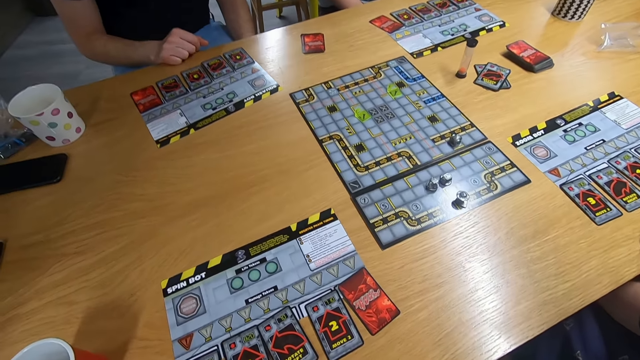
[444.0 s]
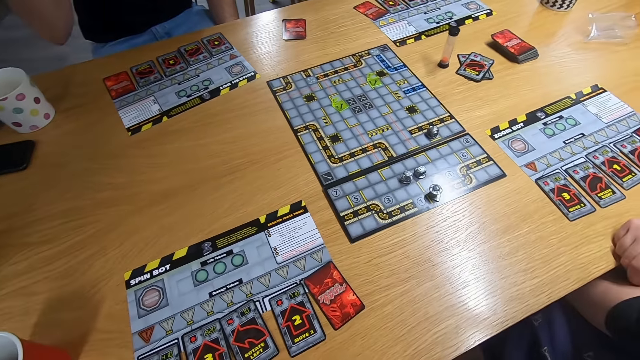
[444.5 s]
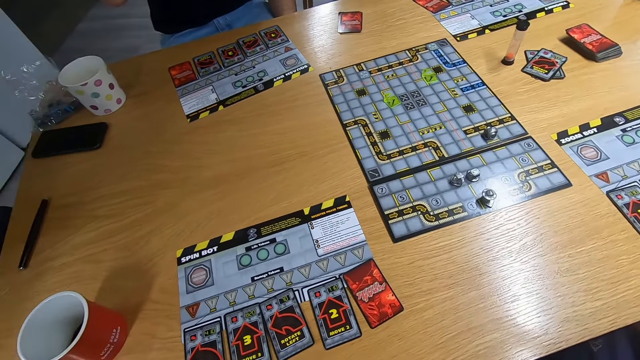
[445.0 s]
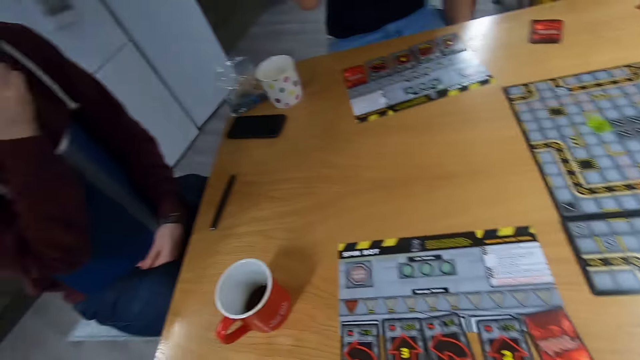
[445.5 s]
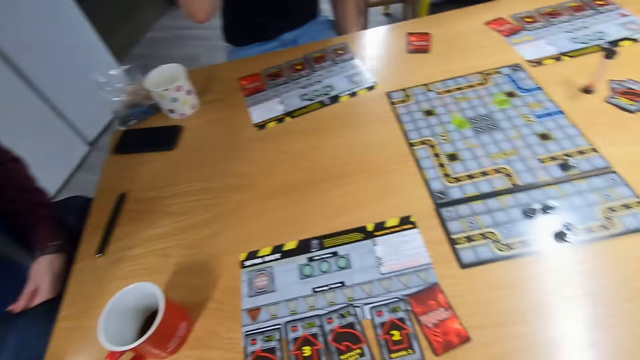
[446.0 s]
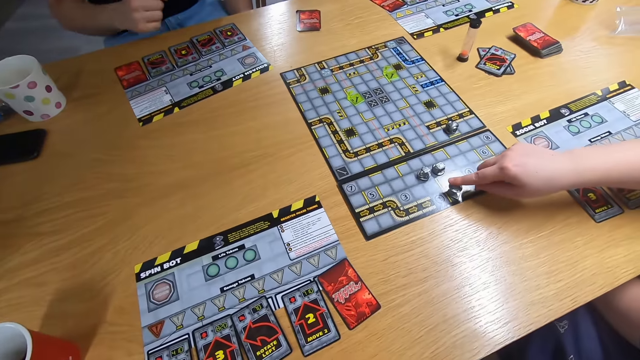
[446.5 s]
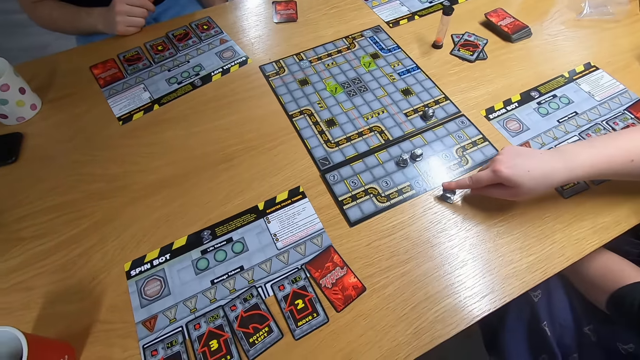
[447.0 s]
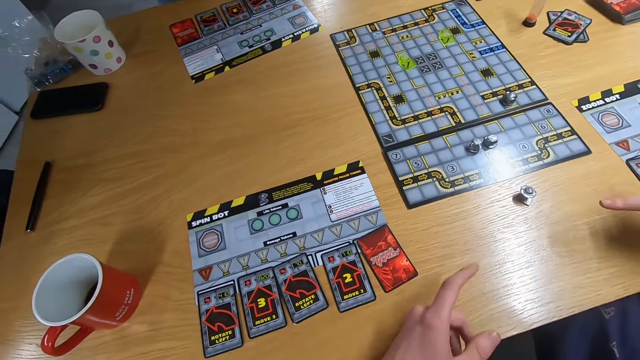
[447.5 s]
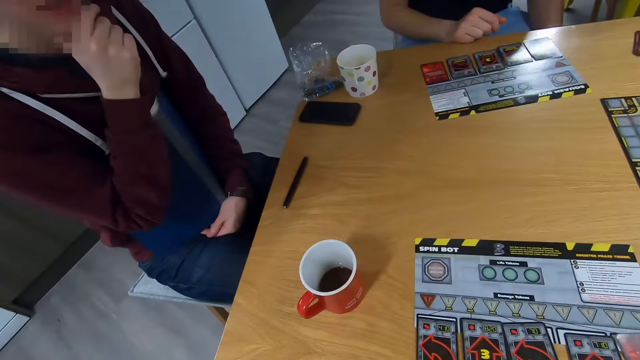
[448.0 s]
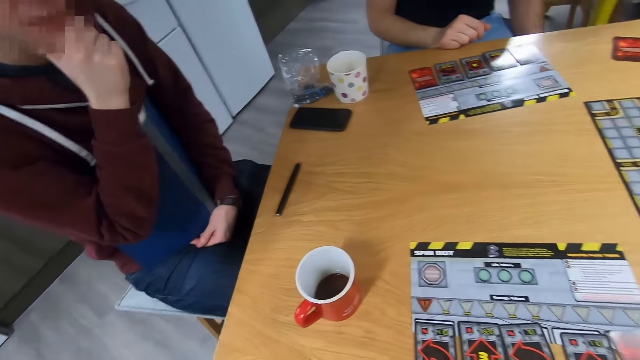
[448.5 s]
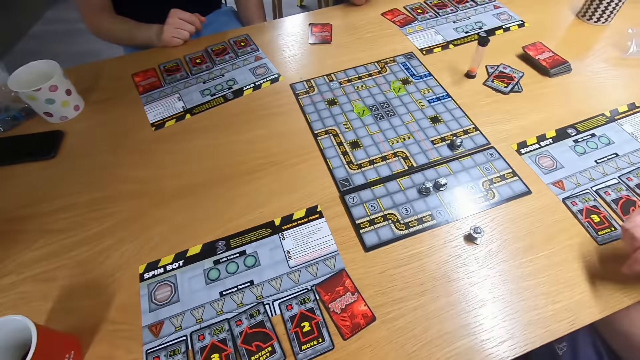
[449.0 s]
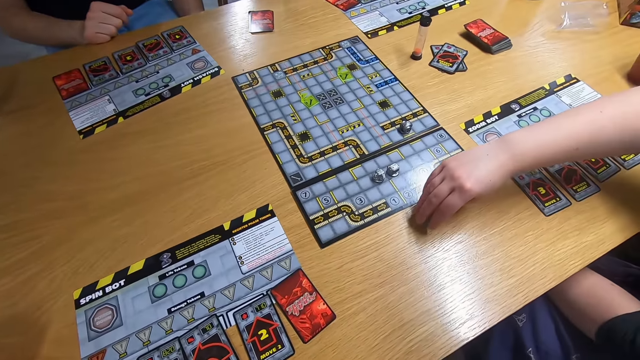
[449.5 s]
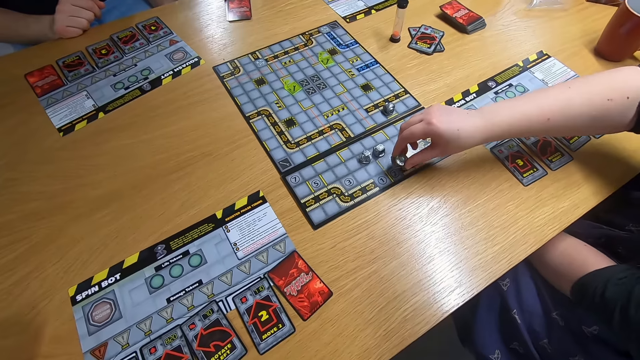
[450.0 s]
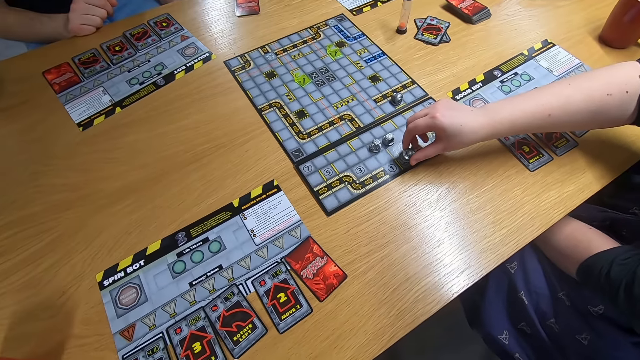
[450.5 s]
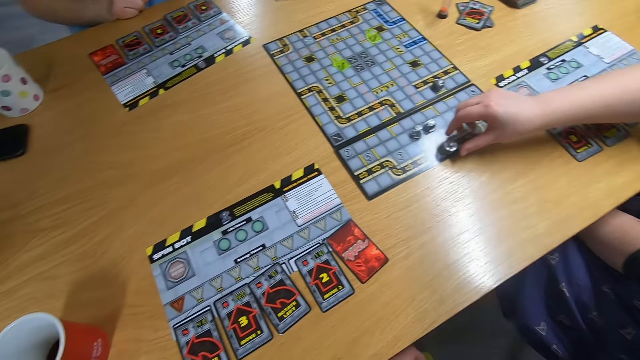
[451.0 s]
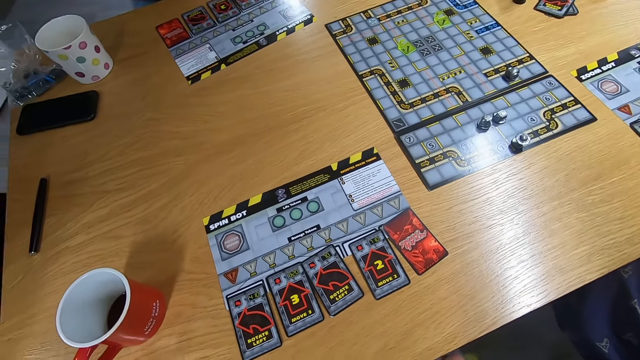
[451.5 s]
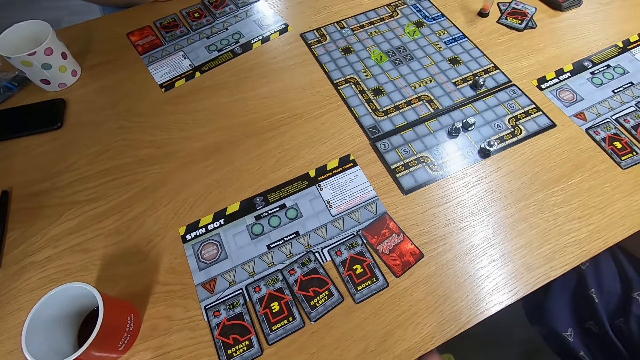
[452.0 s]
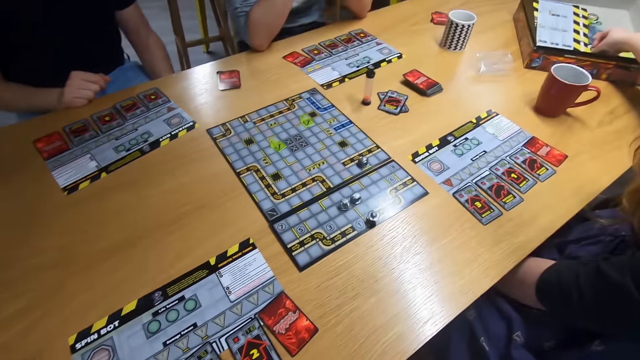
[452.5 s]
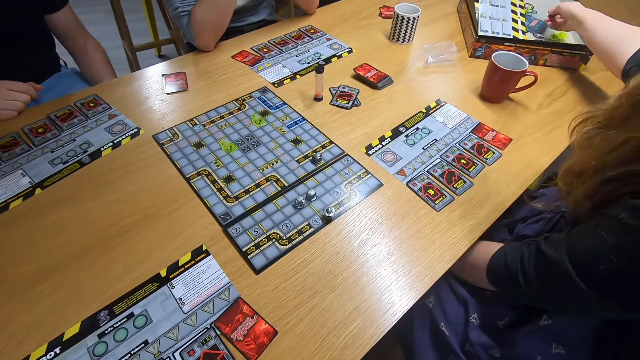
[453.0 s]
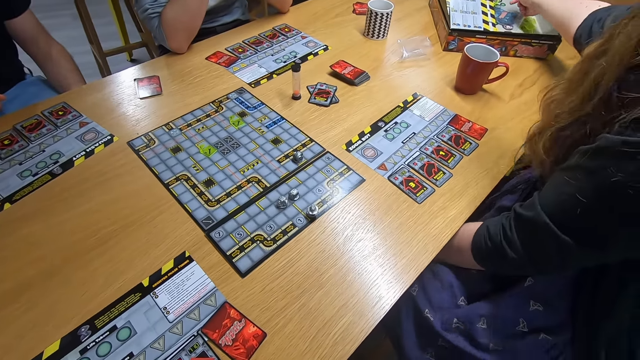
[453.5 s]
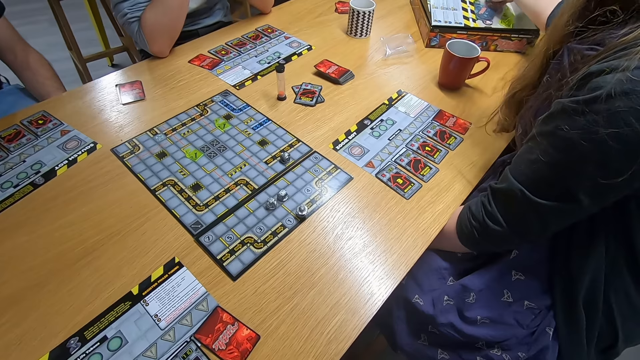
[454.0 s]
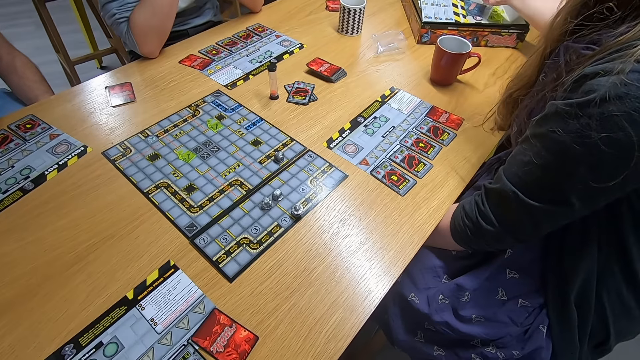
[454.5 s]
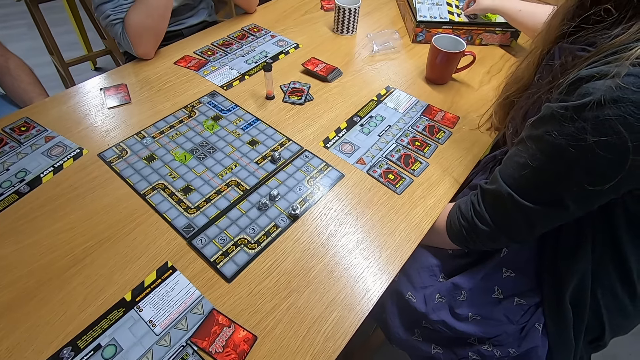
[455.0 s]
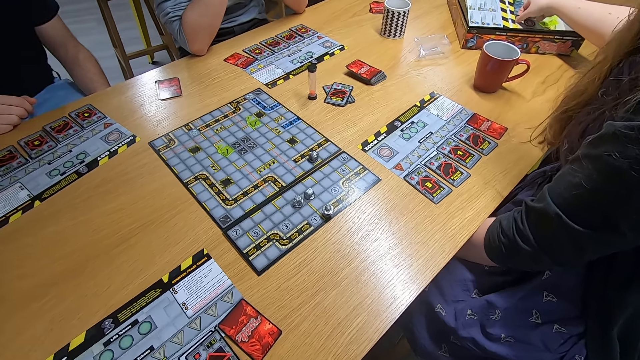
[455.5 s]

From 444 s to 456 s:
A lady plays the board game. The camera wearer stares at a man. They stare at the board game. The lady plays the board game. The camera wearer stares at the board game. The lady picks something with the right hand.

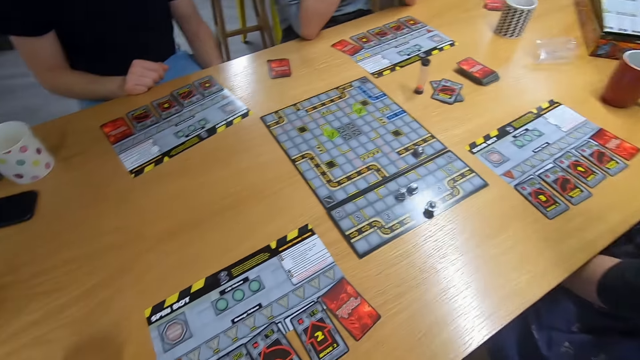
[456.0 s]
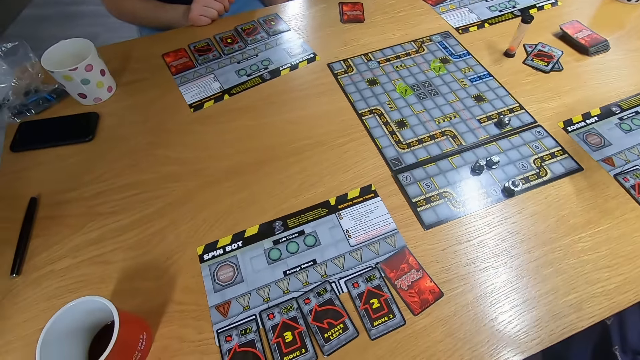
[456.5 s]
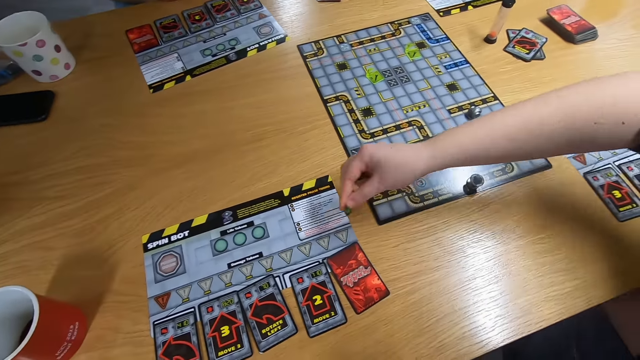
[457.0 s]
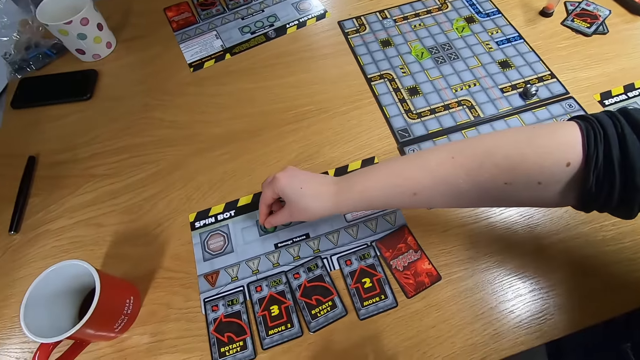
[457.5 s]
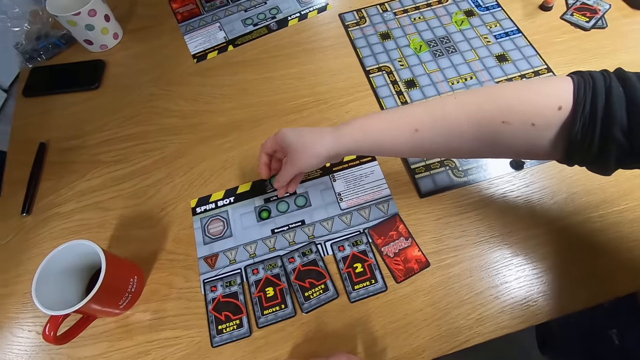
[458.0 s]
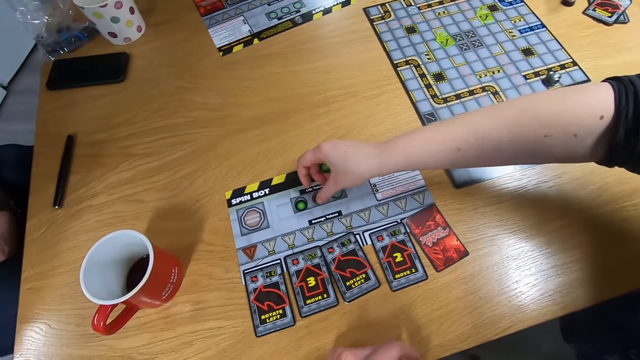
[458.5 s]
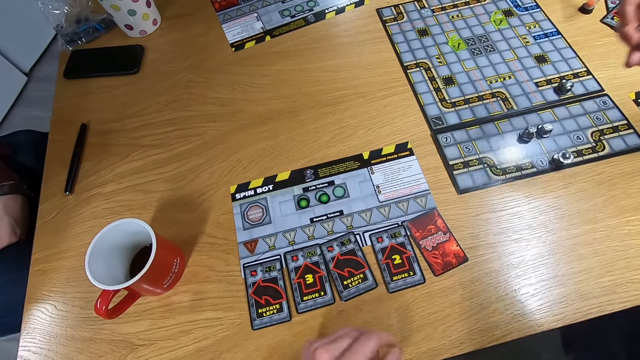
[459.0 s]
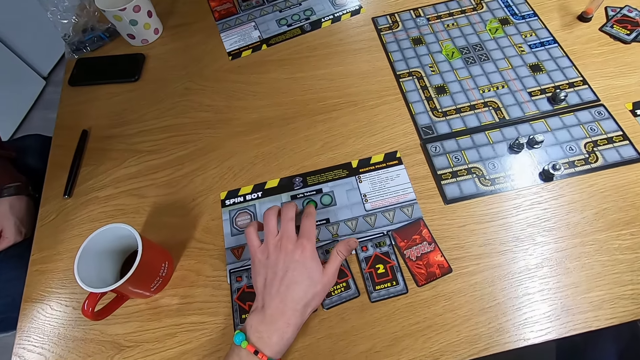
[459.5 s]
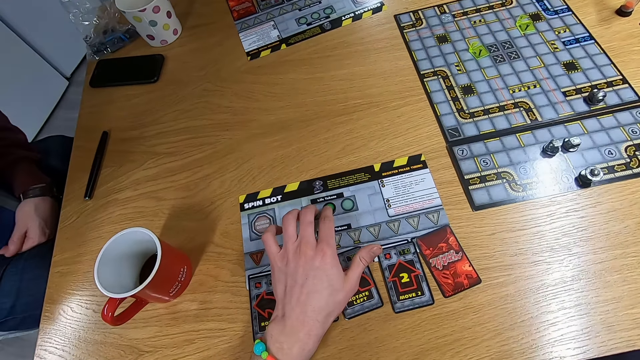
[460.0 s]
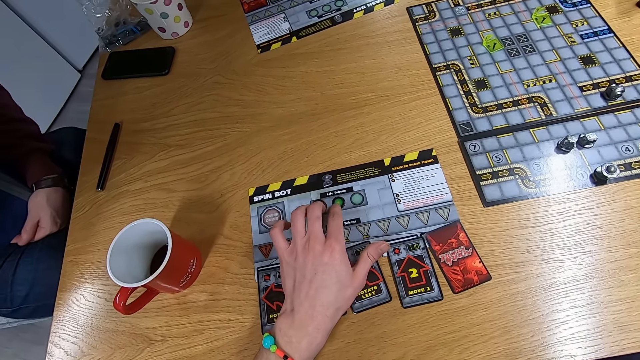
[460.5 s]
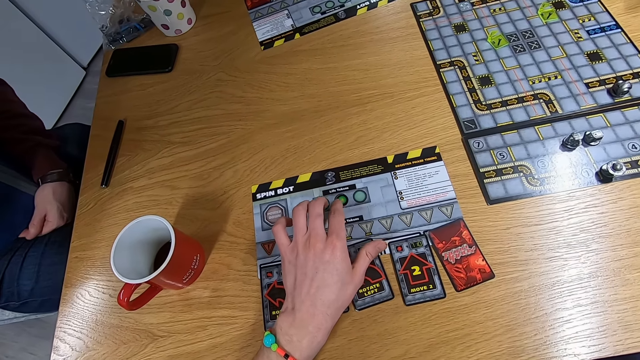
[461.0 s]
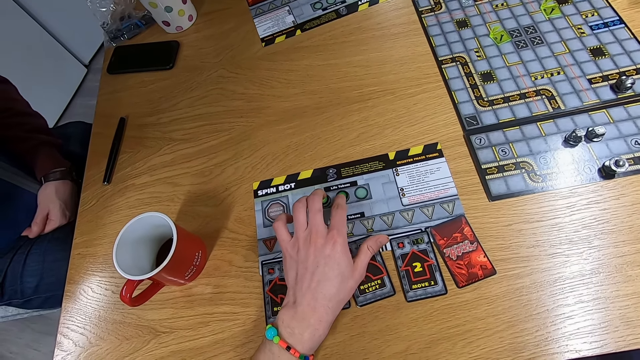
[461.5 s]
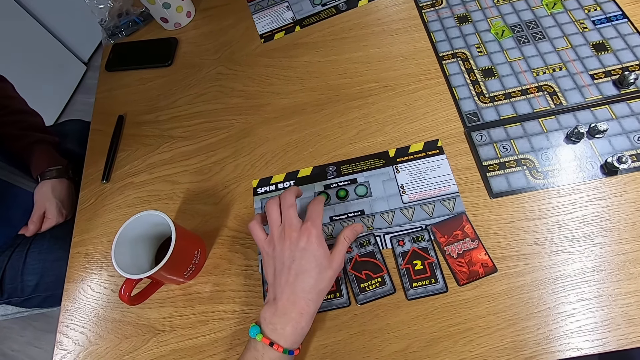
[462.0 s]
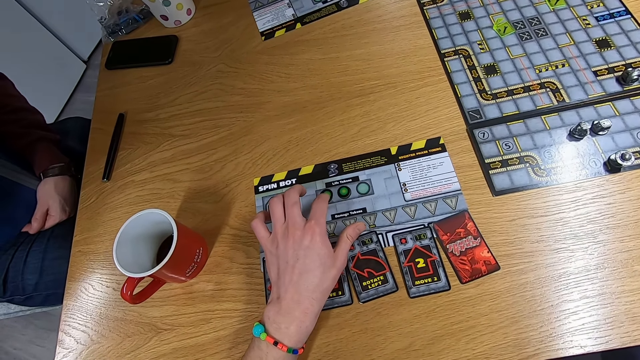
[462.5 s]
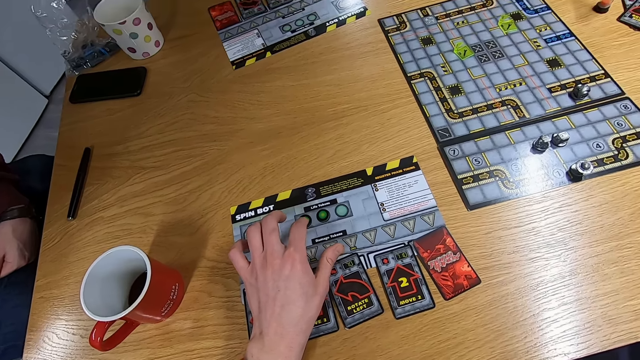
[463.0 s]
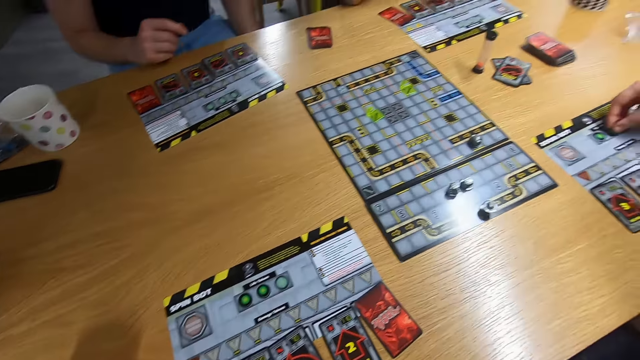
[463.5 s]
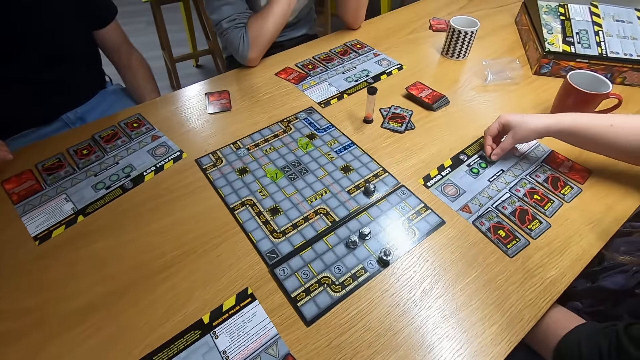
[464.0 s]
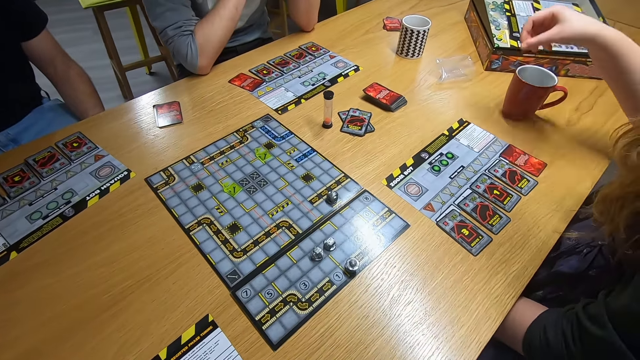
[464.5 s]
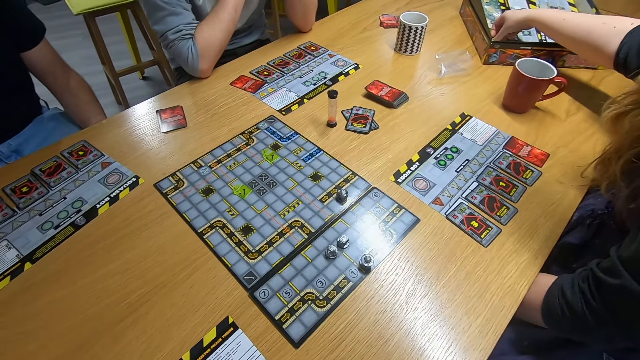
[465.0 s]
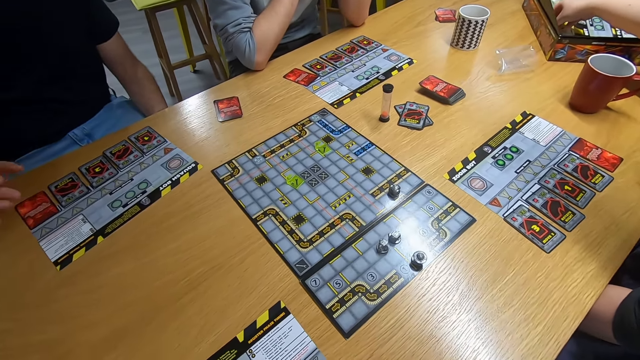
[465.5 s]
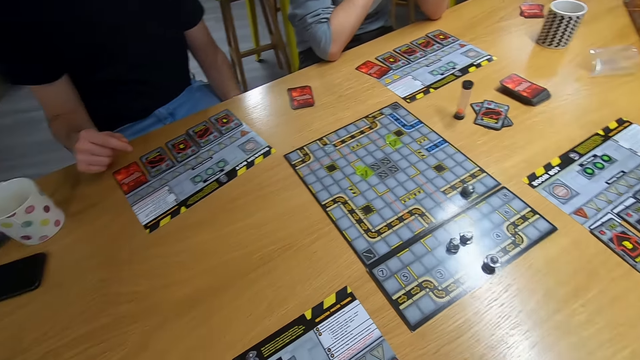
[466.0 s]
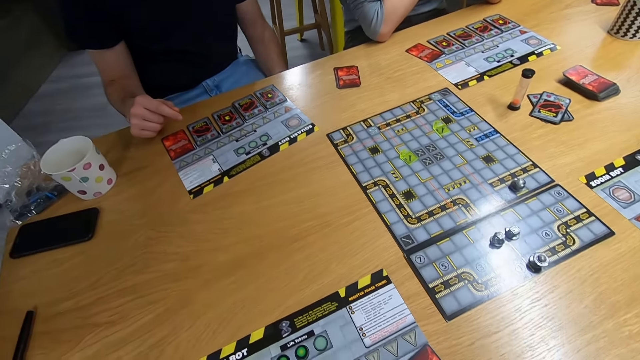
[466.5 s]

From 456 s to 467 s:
A lady drops something on the desk. The camera wearer touches something with the left hand. They arrange the green markers on the board. They stare at the board game.
